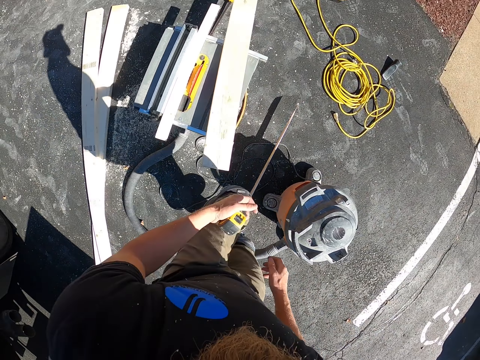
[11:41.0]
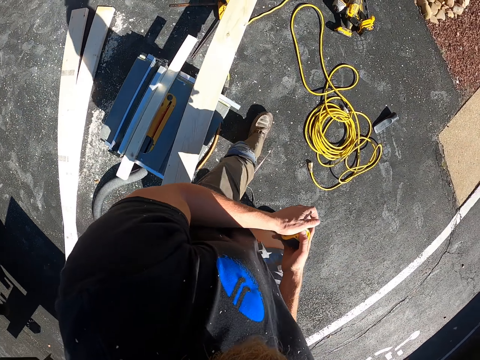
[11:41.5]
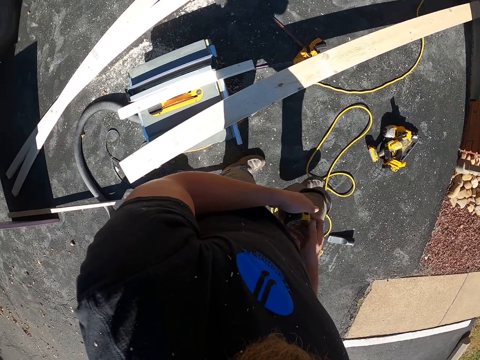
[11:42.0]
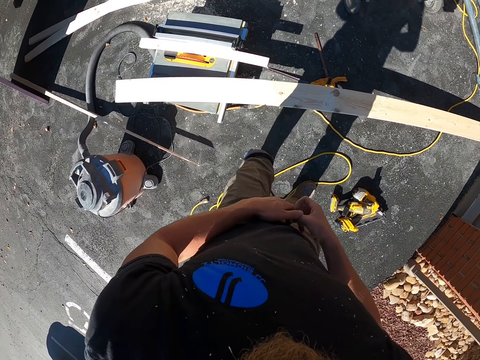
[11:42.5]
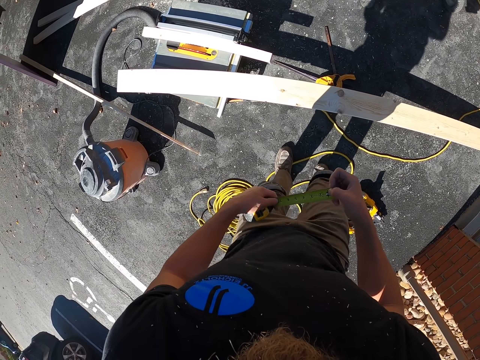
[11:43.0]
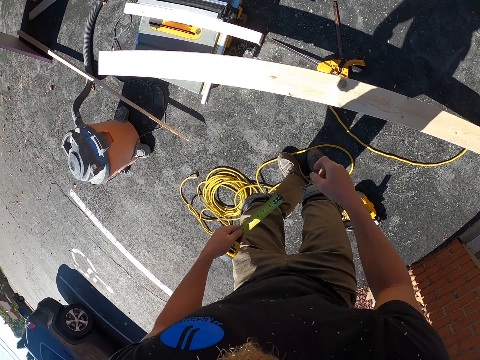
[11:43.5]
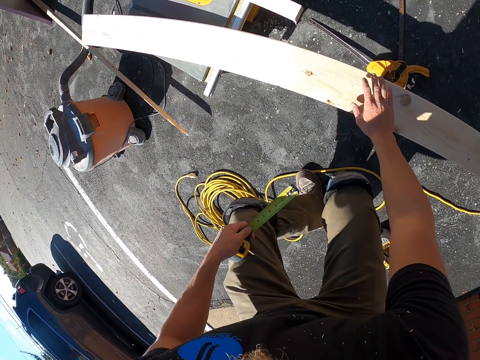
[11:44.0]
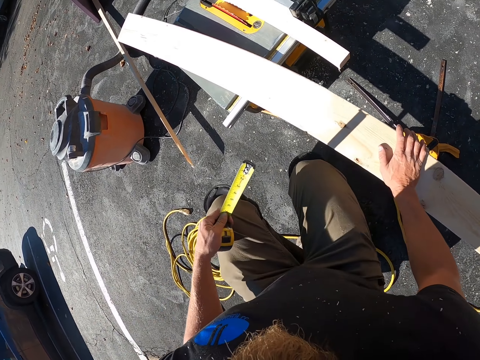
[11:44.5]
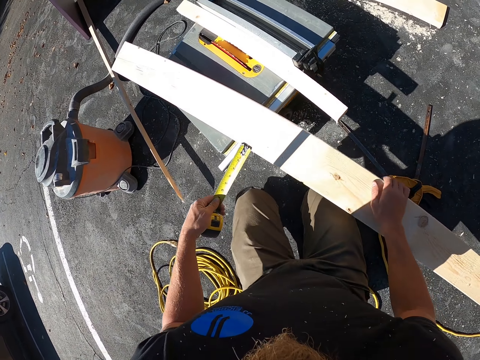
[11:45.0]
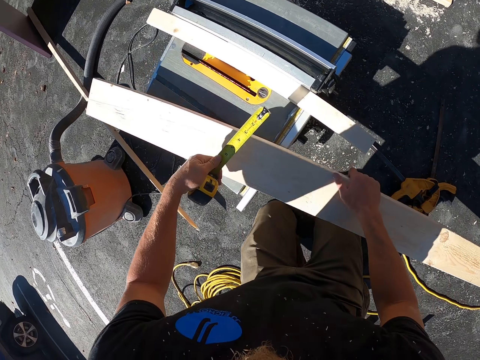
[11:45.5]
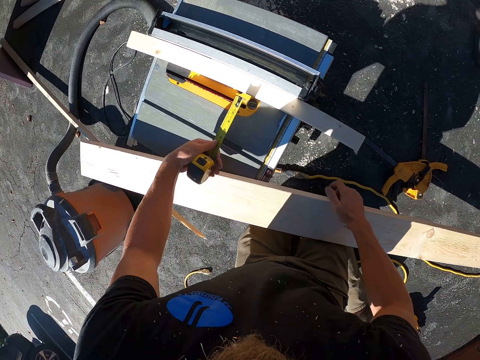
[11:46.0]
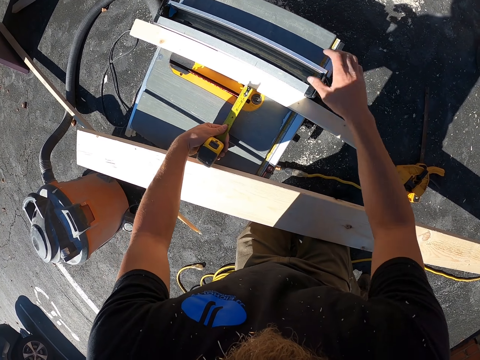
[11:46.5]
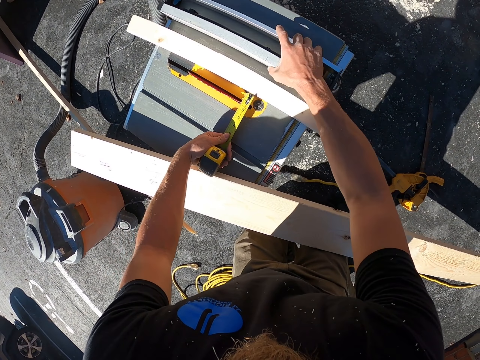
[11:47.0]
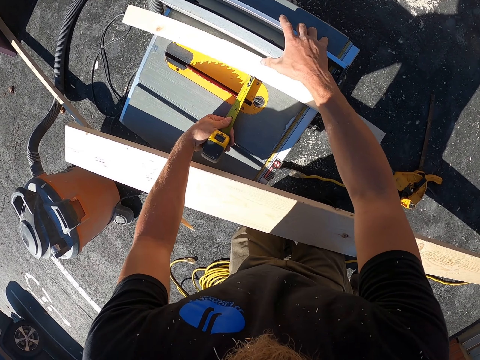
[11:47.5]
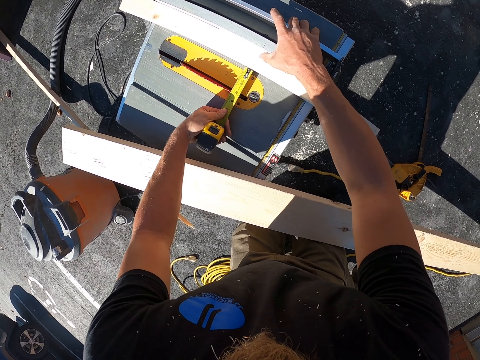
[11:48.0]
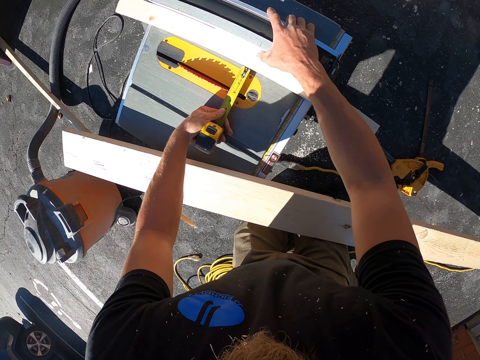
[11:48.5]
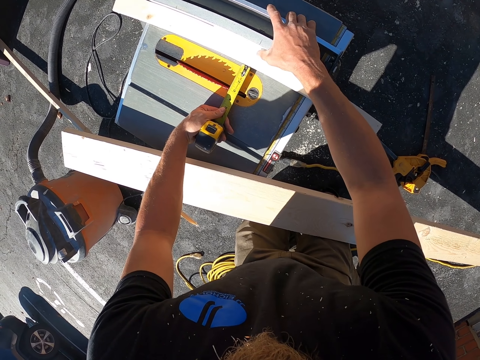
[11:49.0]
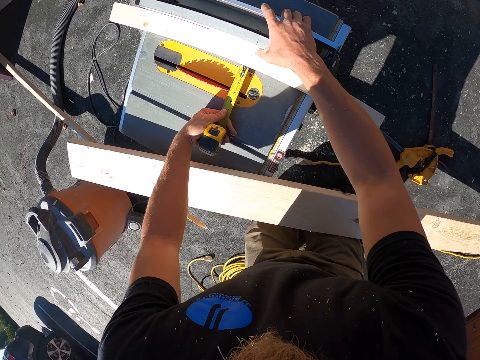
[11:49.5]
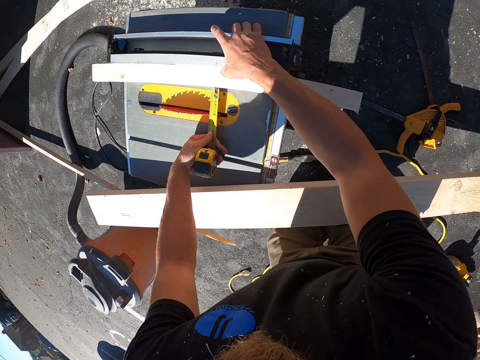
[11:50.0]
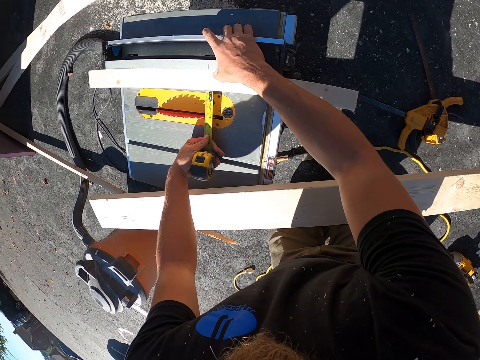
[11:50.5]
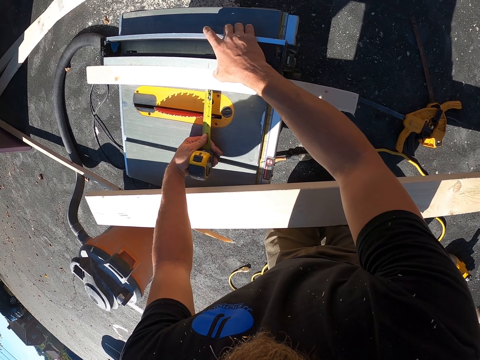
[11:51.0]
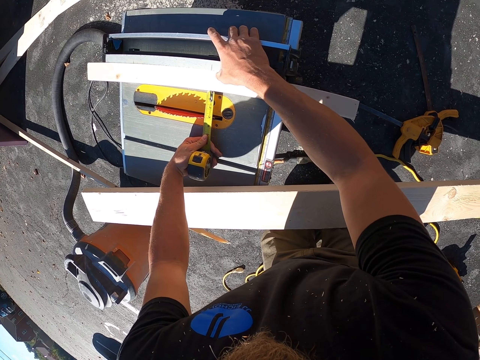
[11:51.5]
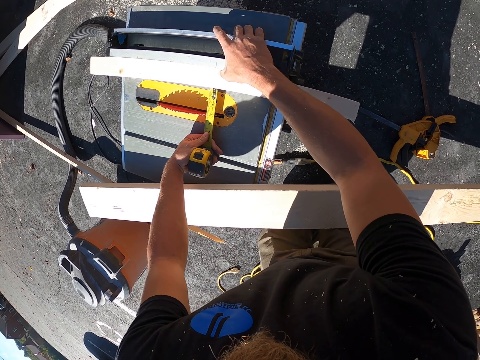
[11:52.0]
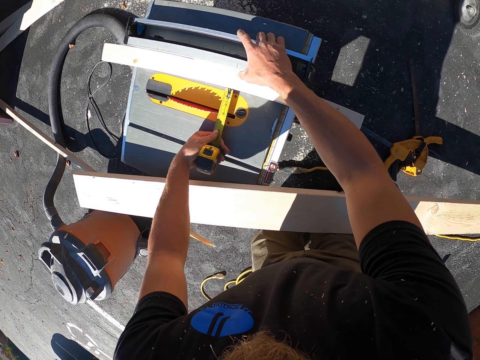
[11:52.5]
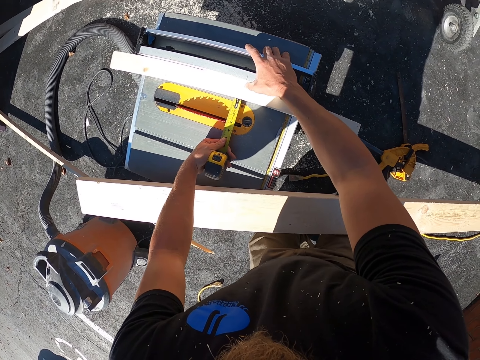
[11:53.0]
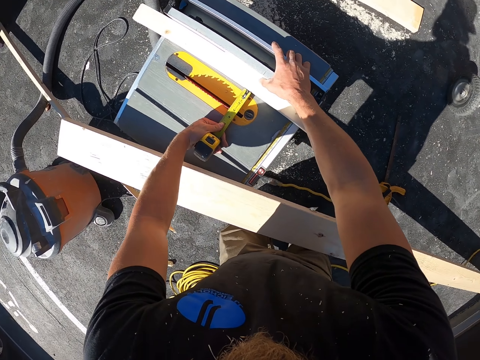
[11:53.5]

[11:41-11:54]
The camera wearer holds the tape measure. They move beside the cutting machine. They place the tape measure on the other hand. They stretch the tape measure. They squat on the ground. They hold the wood with hands. They kneel on the ground. They move the wood aside. They measure the wood. They move the top of the machine. They move the wood with the tape measure. They look around the compound.

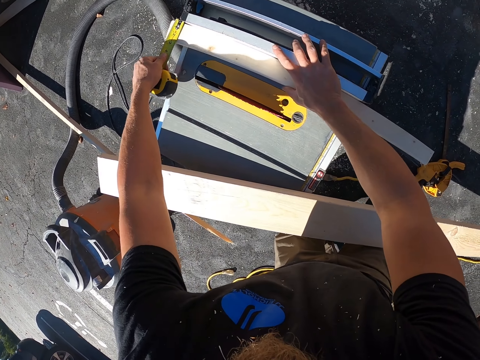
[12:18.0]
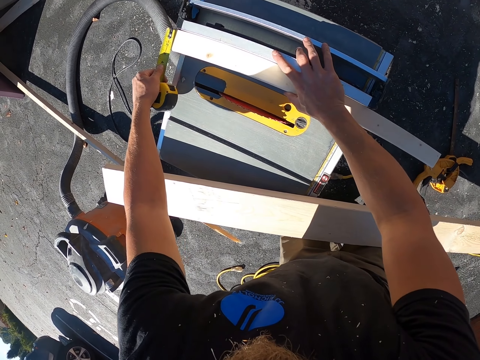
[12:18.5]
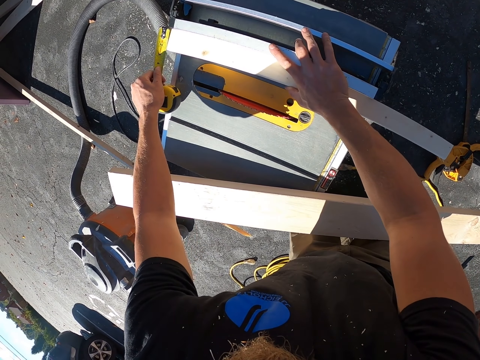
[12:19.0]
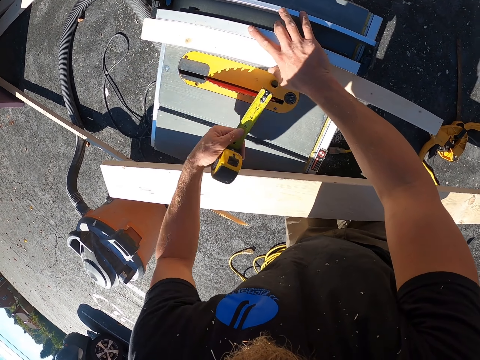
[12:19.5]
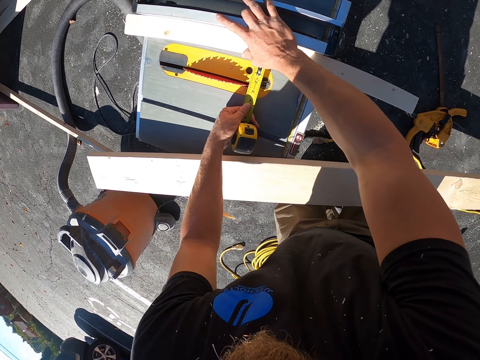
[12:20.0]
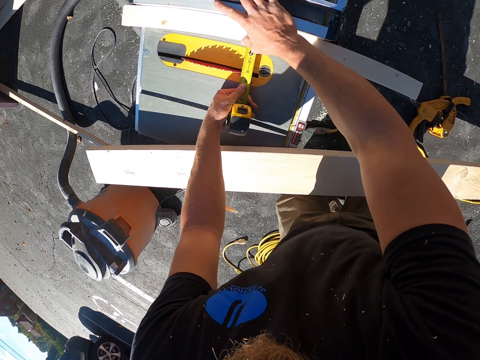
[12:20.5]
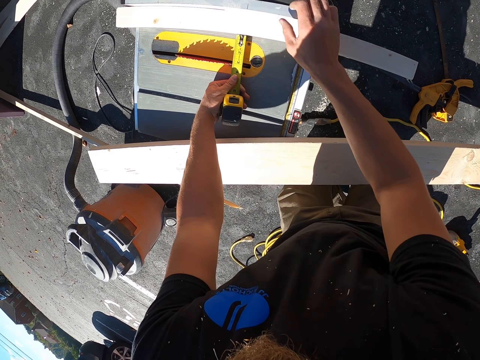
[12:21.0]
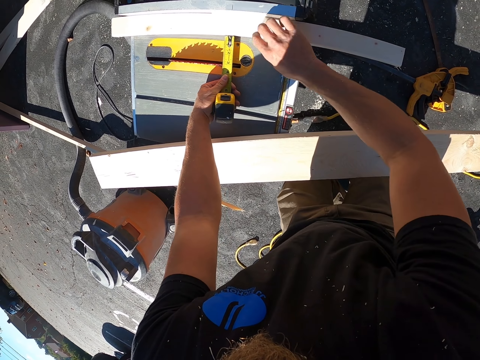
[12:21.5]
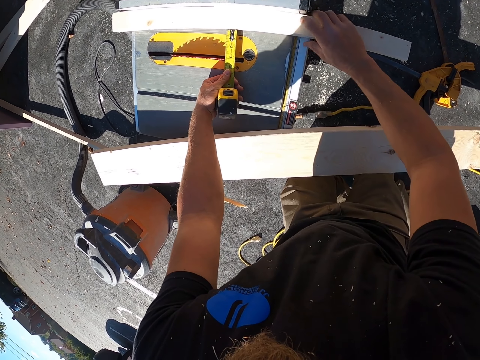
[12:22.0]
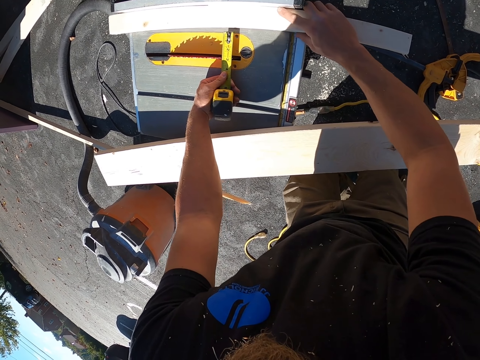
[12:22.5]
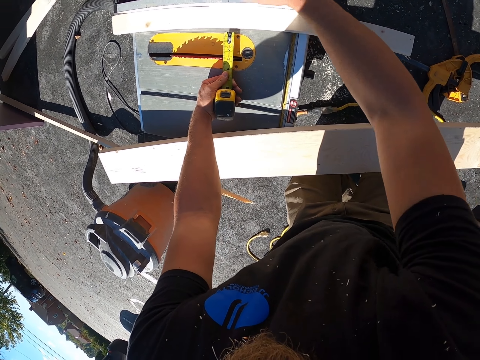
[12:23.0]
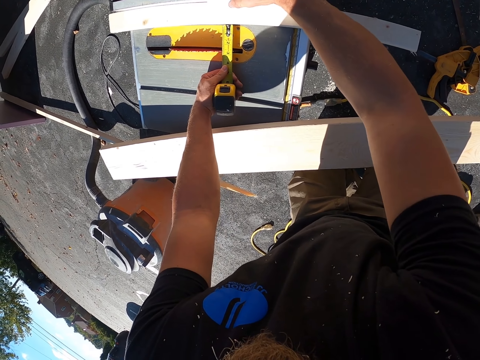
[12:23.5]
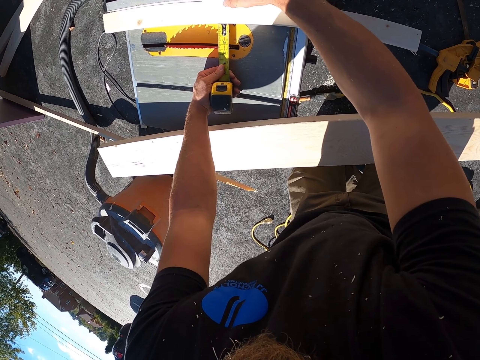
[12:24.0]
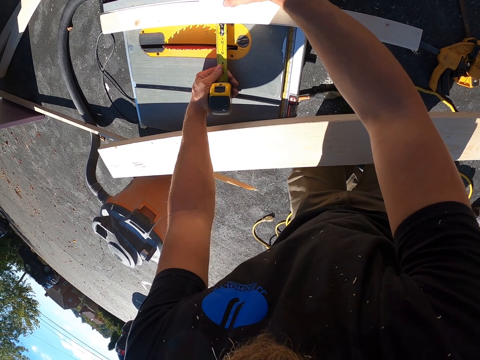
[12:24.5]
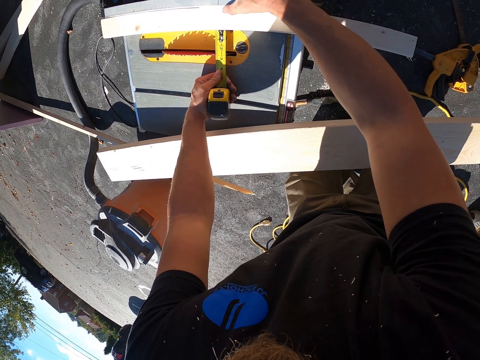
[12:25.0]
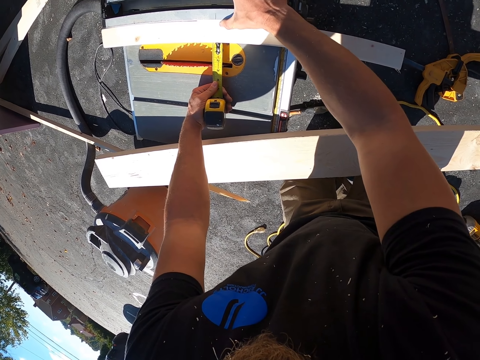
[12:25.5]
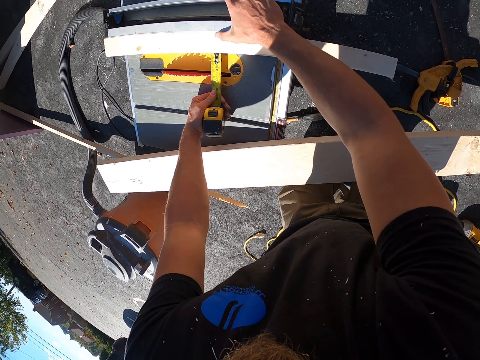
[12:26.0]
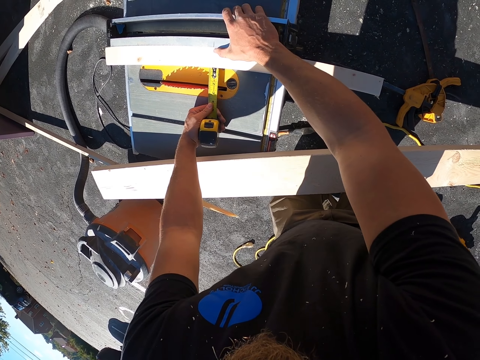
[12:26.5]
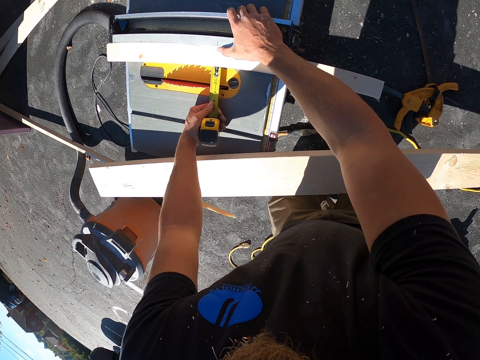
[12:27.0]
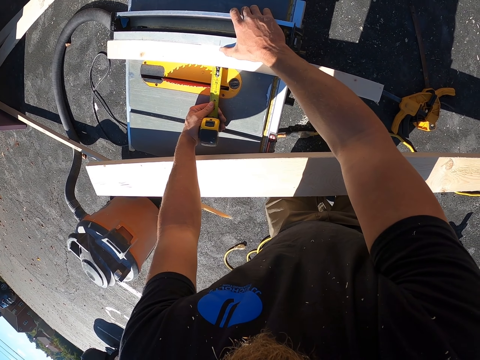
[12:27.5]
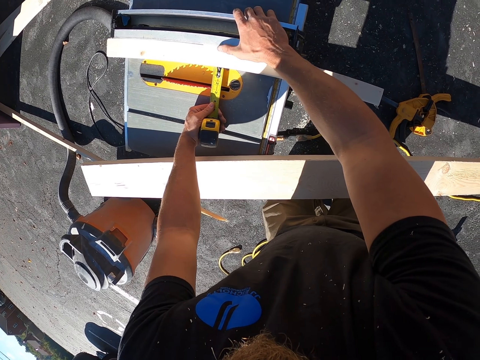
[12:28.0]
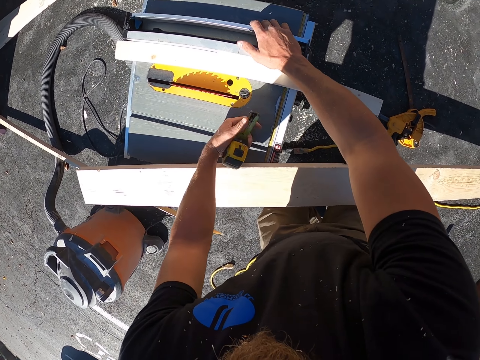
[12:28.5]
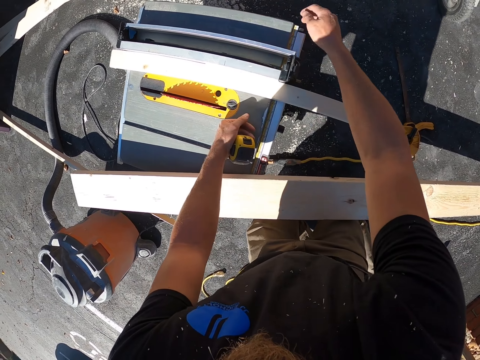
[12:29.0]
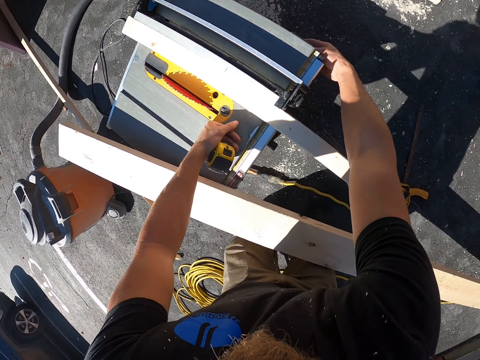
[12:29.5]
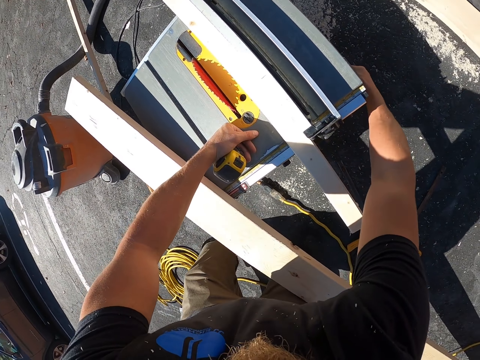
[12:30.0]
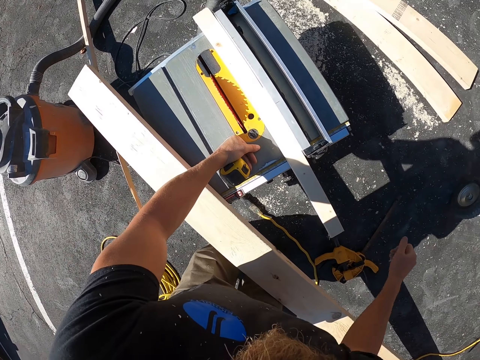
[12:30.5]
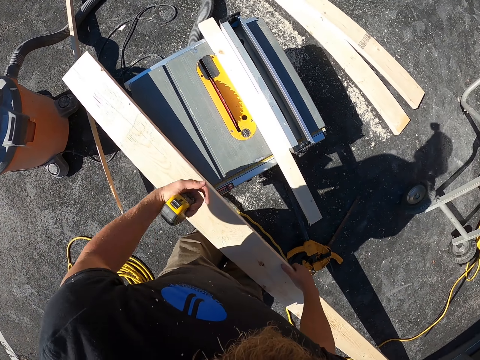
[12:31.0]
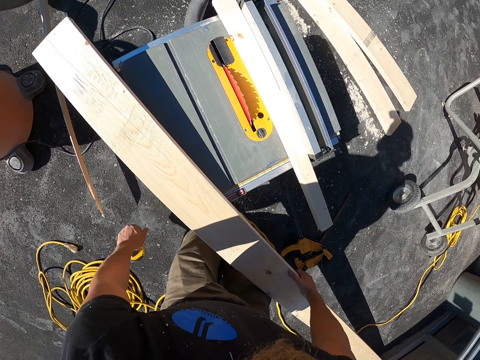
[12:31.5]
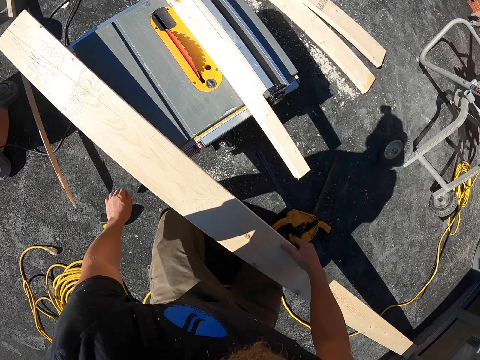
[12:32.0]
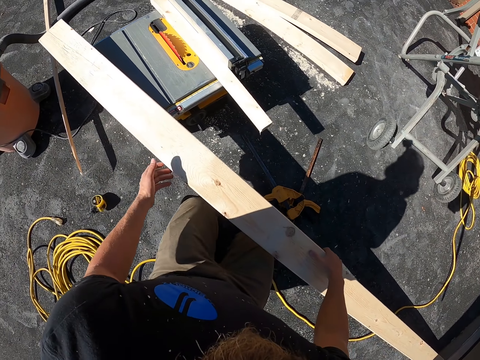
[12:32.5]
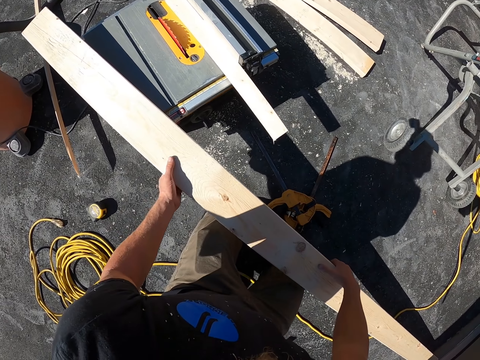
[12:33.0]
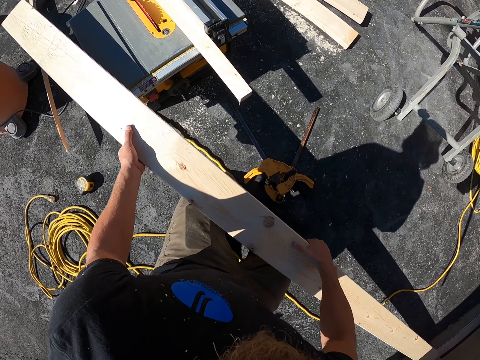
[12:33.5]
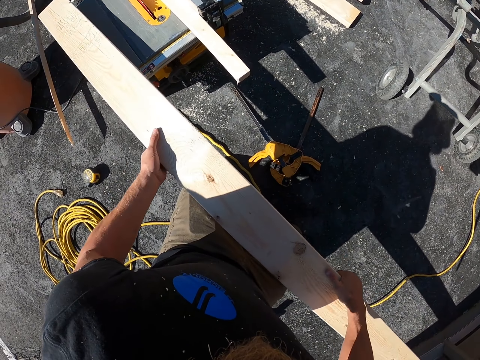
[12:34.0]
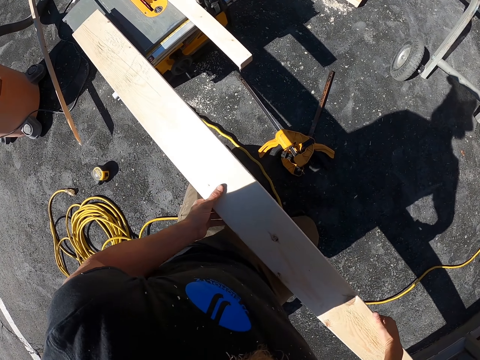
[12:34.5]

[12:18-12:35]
The camera wearer measures the wood with the tape measure. They place the tape measure on the machine. They move the hand on the wood. They do so again. They adjust the tape measure. They hold the measure. They do something with the hand. They put the hand under the cutting machine. They hold the wood with the hand. They place the tape measure on the ground. They hold the wood with both hands. They lift the wood with both hands. They place the wood on the machine.
